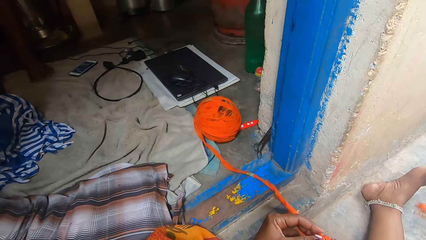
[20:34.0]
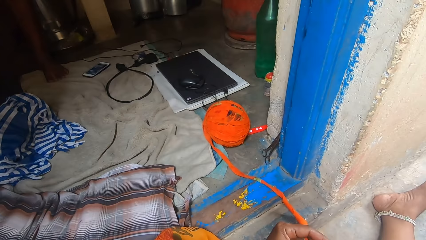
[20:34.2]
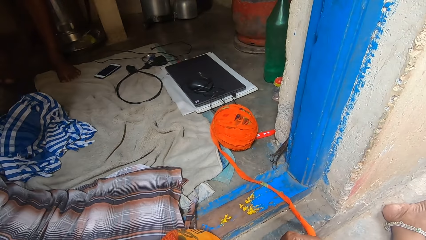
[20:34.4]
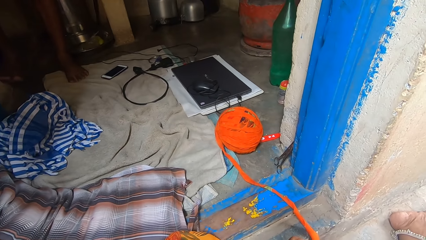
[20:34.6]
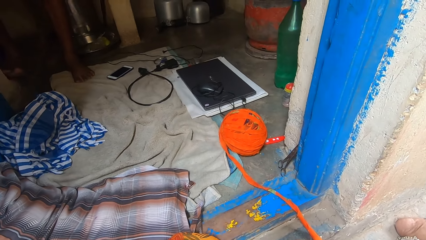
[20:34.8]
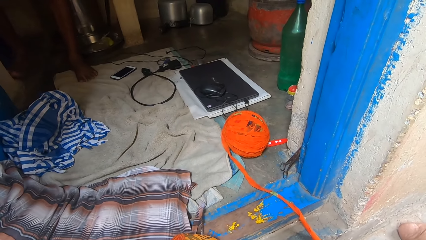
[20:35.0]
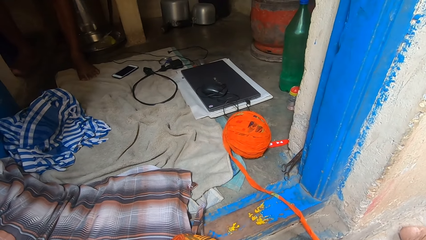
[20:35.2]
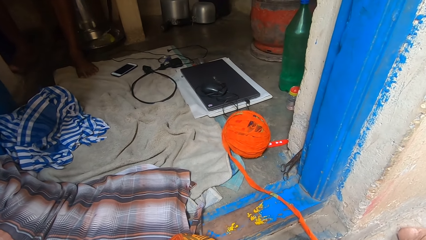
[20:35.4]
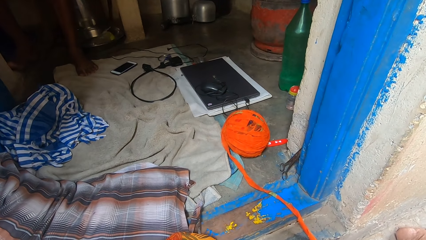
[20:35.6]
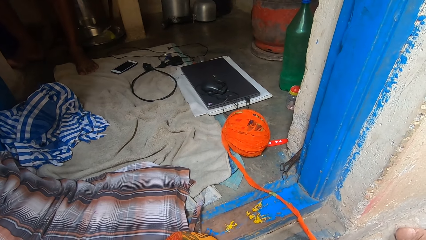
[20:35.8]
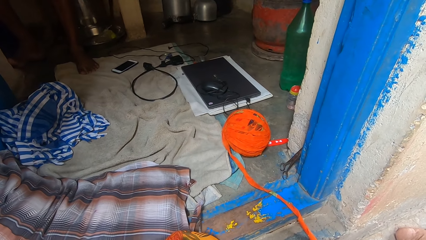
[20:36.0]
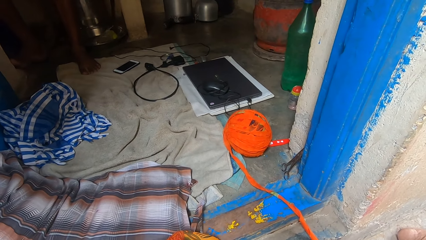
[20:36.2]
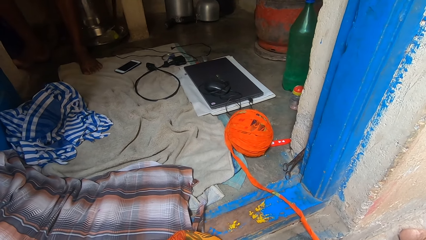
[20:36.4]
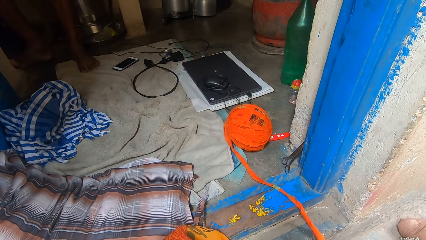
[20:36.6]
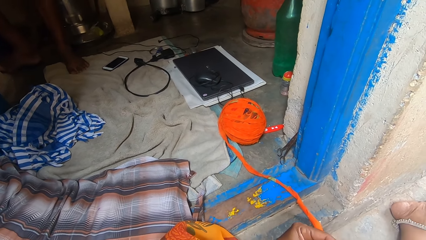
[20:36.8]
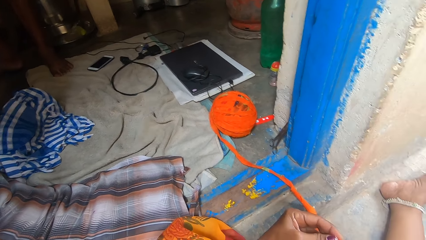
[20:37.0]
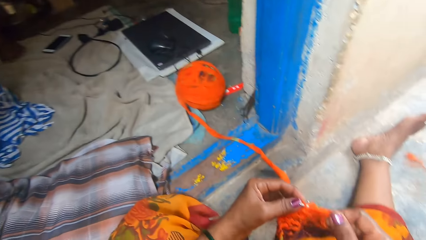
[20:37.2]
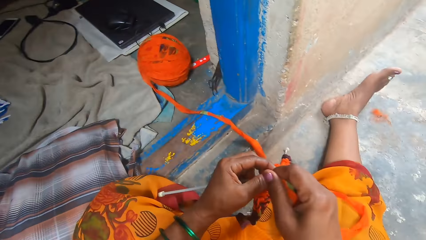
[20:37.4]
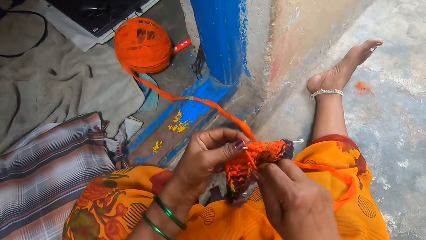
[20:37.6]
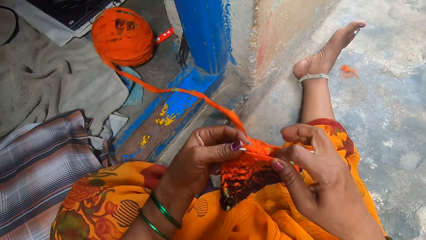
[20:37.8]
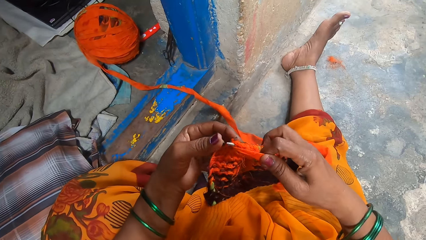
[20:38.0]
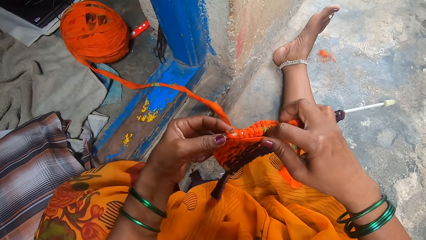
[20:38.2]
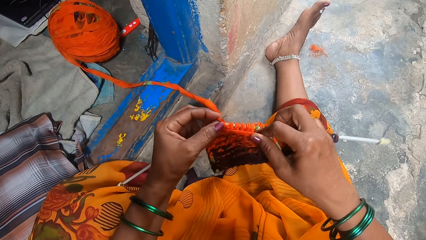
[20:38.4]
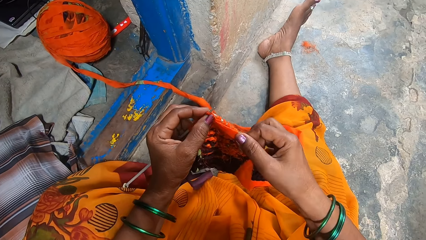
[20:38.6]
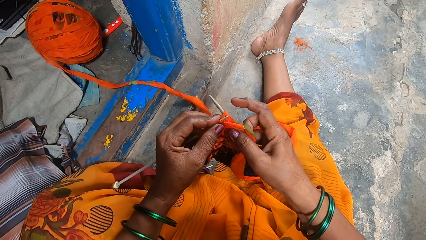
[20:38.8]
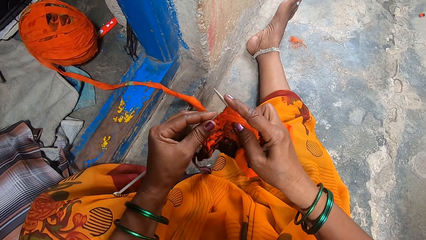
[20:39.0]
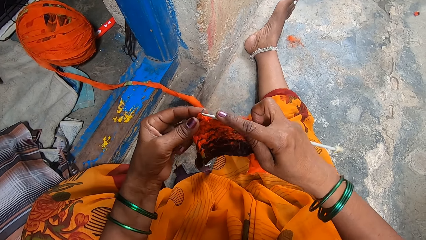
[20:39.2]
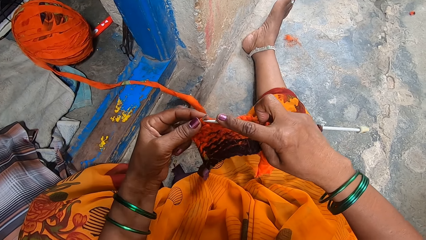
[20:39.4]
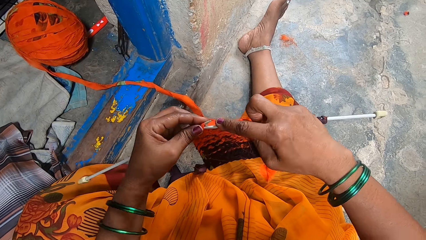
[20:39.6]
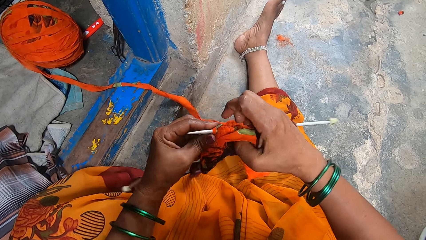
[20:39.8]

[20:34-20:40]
The camera wearer looks around.

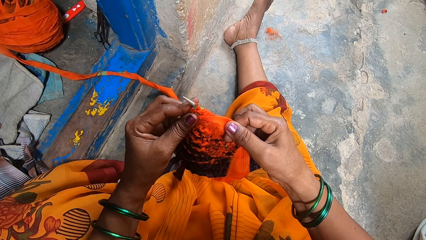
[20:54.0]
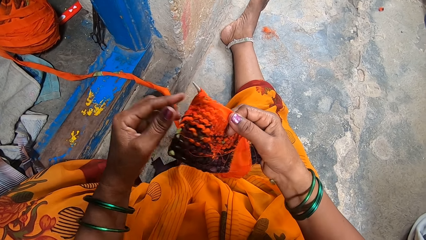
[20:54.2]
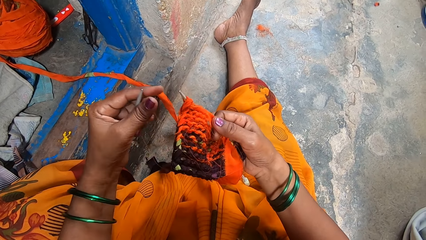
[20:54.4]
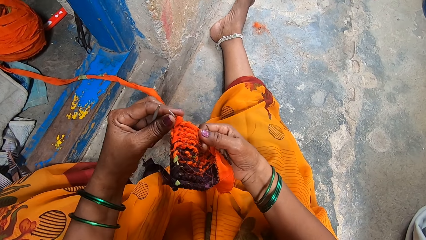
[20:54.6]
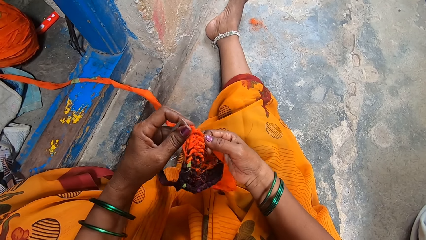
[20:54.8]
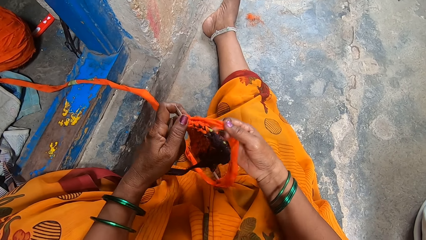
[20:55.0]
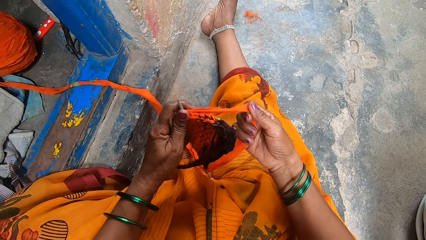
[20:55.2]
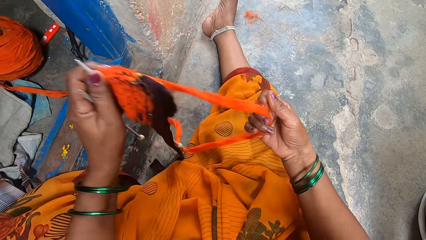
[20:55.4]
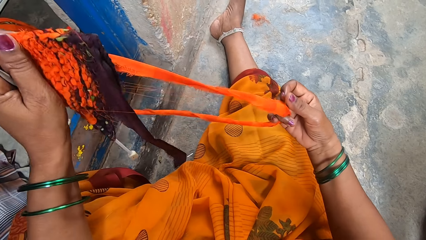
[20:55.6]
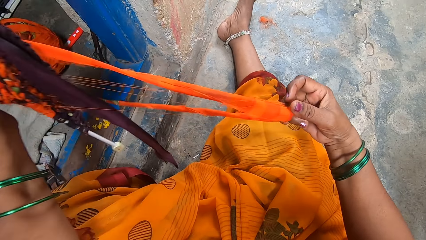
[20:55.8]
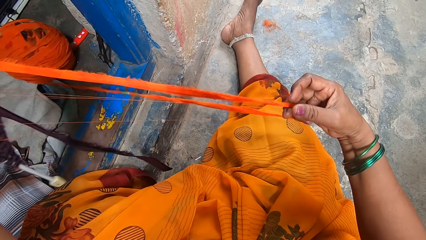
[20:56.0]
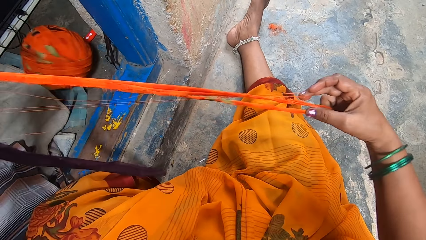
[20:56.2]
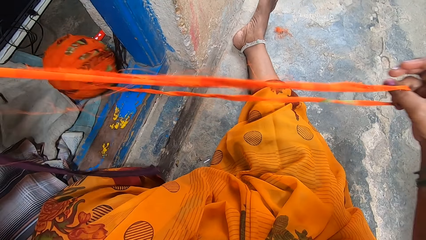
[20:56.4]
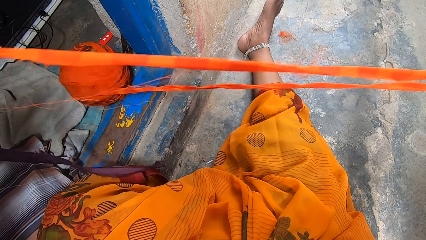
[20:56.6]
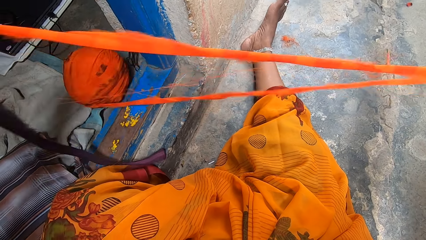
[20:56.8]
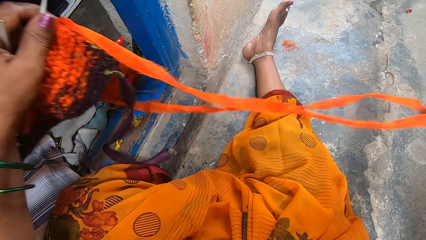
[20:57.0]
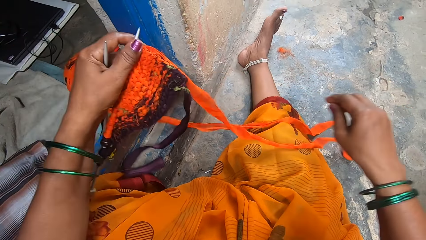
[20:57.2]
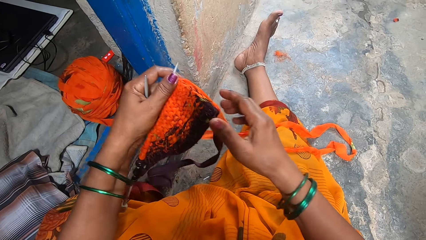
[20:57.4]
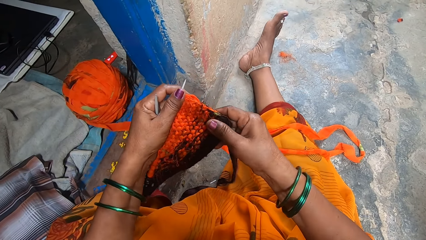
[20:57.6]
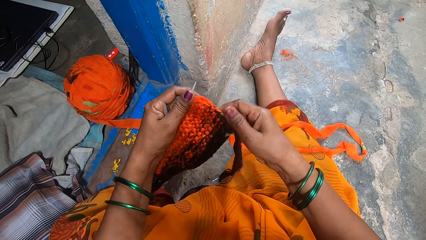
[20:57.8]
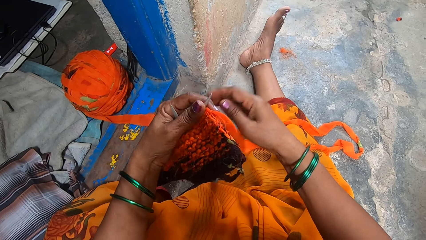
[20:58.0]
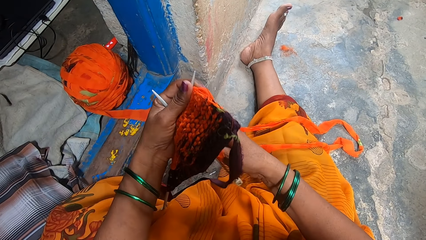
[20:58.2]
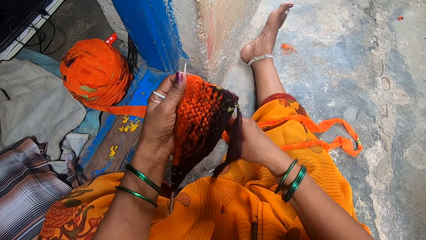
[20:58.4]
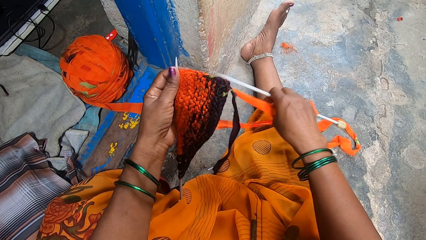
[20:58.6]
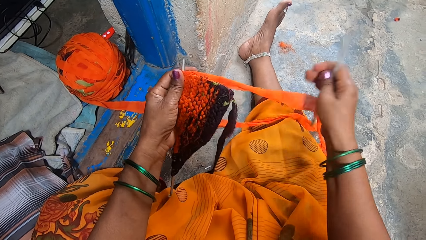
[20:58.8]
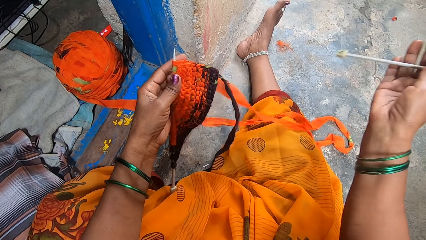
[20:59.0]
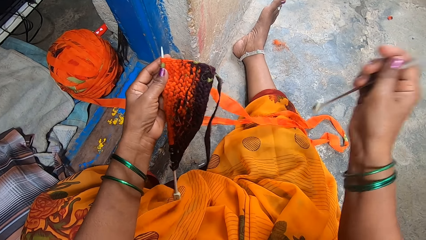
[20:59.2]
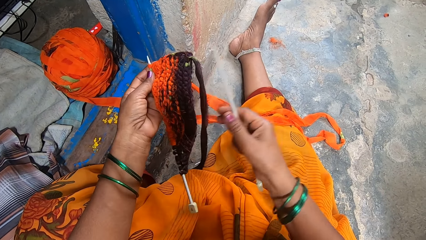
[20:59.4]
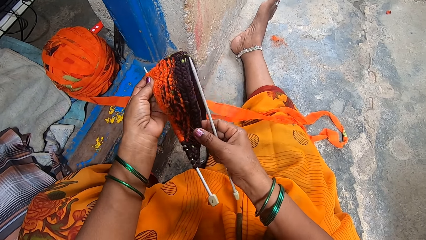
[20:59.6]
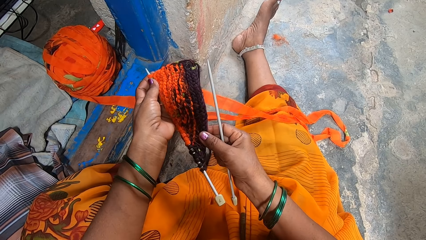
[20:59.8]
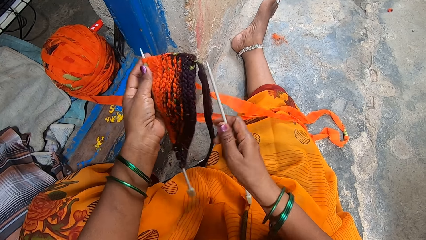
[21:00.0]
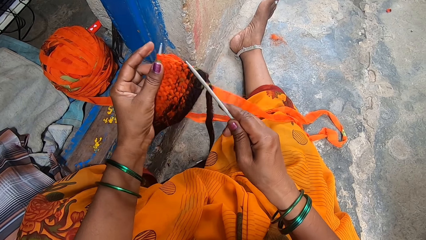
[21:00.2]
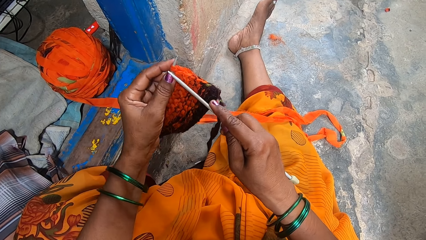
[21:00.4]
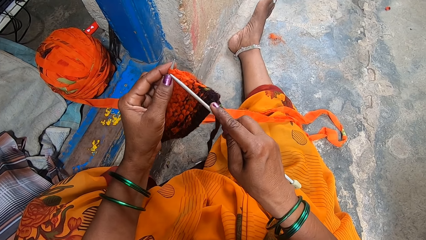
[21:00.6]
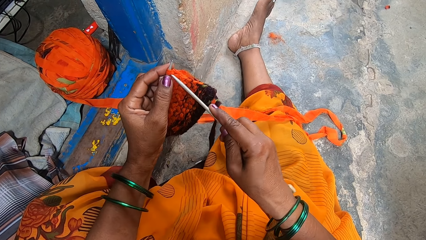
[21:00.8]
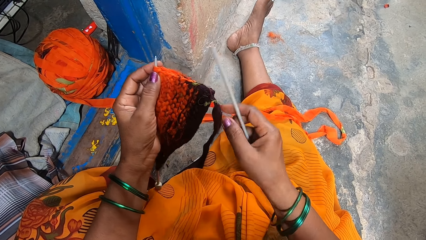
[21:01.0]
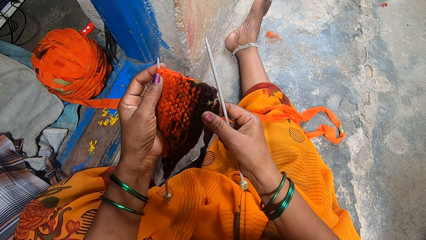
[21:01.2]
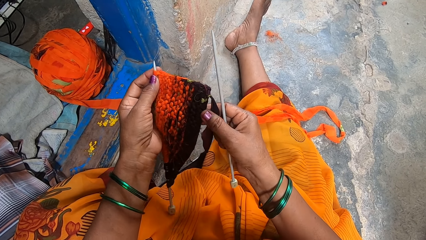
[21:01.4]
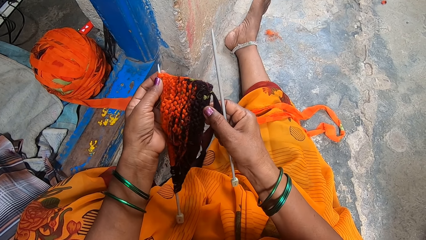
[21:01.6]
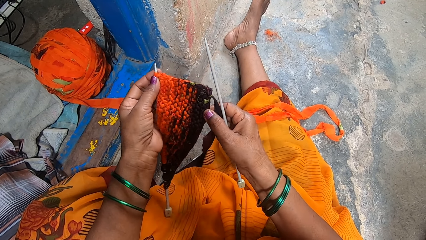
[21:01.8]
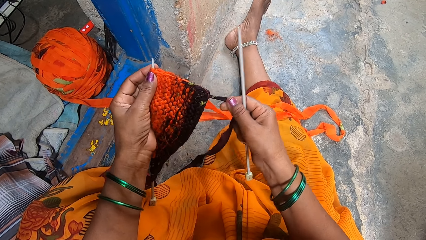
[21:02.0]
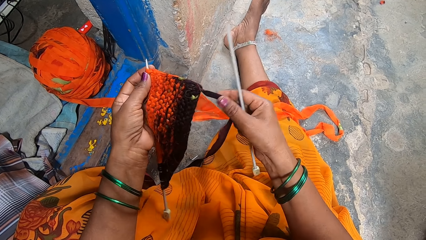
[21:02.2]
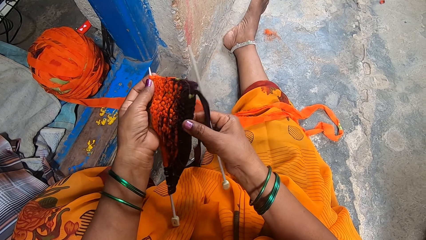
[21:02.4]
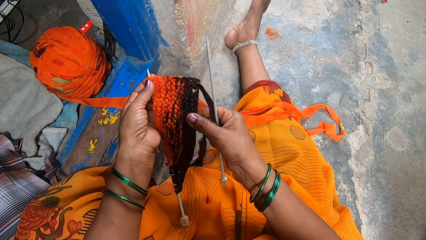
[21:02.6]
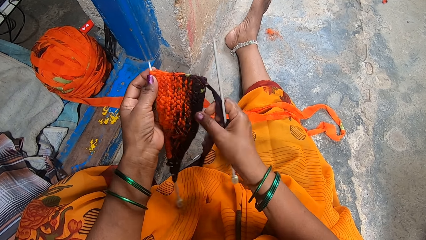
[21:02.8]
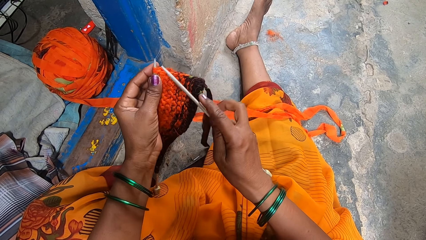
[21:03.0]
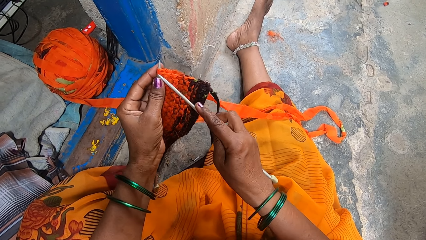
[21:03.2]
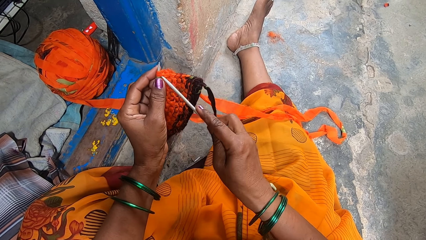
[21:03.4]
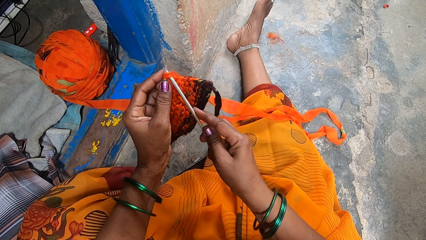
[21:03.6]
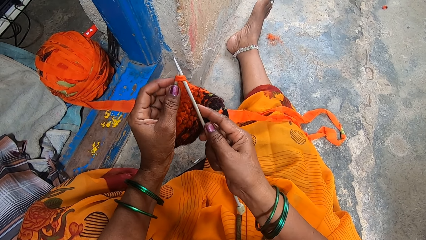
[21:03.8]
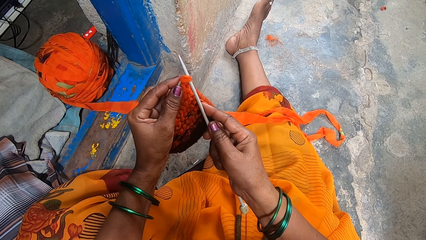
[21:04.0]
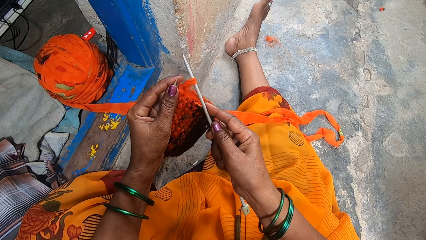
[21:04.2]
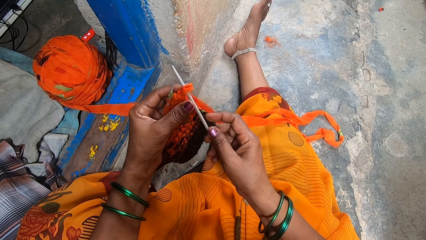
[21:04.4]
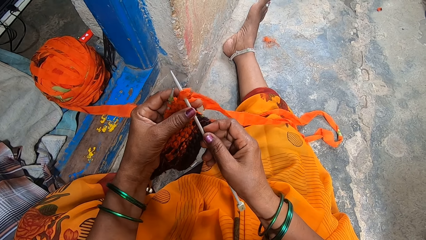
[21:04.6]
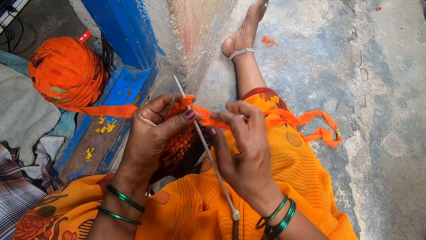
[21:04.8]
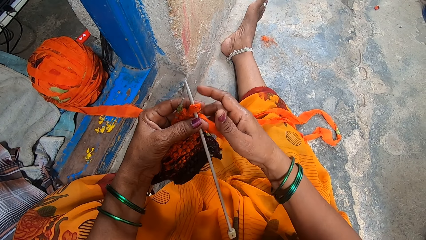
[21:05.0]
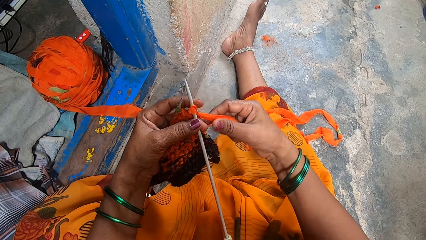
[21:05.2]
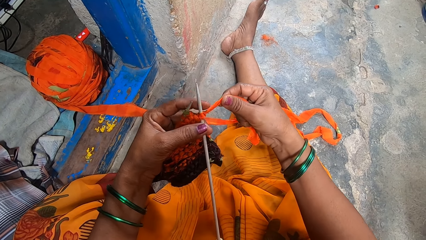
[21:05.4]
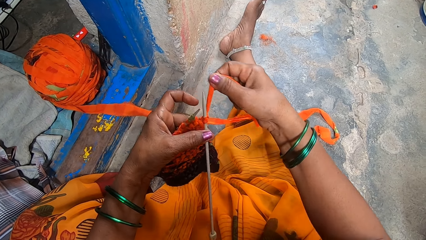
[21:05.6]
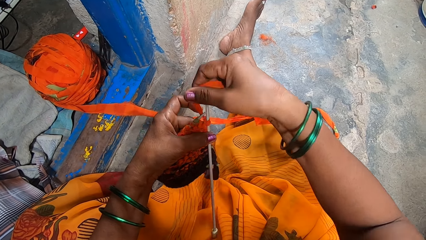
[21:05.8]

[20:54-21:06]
The camera wearer pulls knitting fabric. They hold a knitting needle. They knit the fabric.
